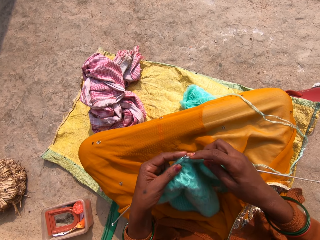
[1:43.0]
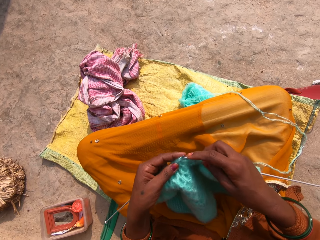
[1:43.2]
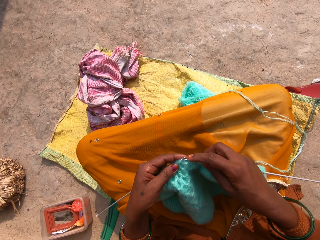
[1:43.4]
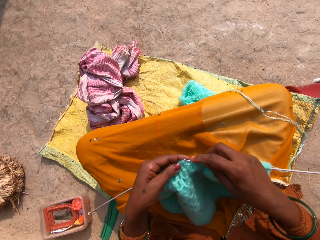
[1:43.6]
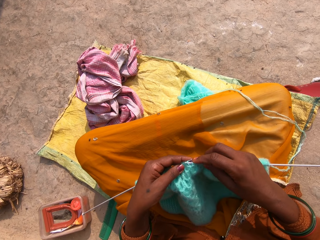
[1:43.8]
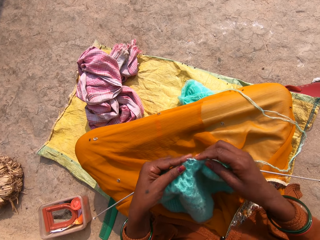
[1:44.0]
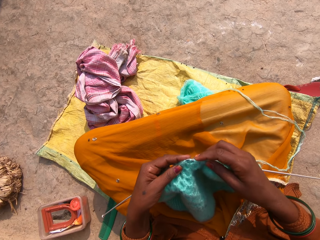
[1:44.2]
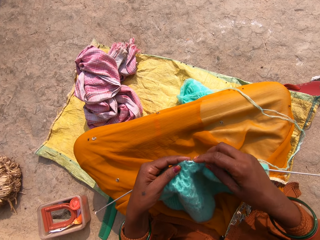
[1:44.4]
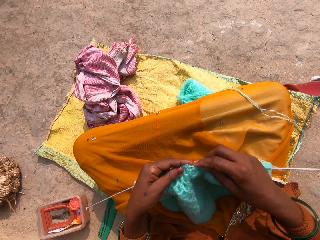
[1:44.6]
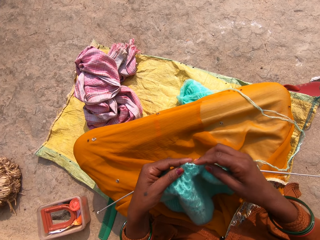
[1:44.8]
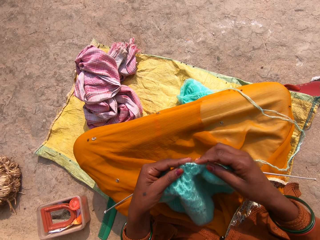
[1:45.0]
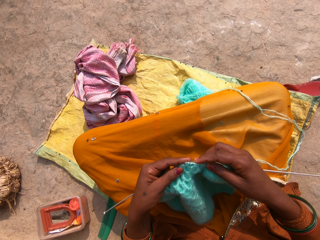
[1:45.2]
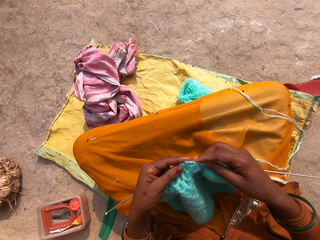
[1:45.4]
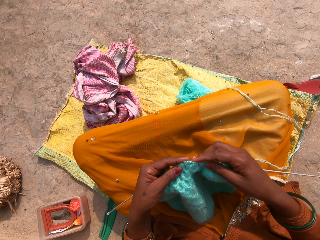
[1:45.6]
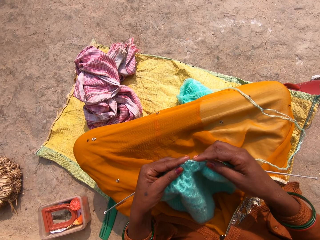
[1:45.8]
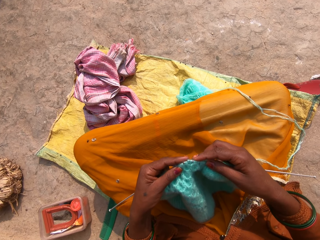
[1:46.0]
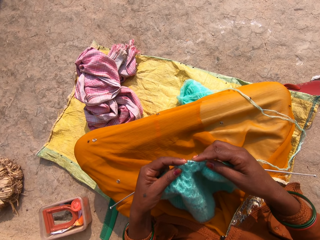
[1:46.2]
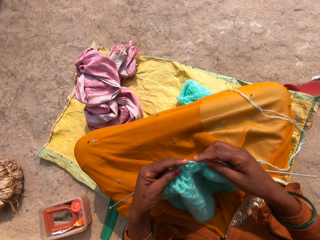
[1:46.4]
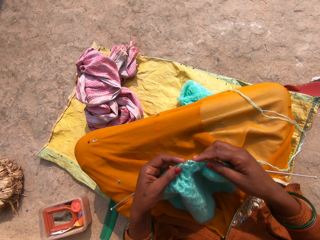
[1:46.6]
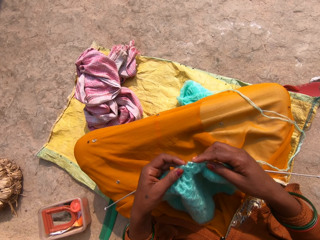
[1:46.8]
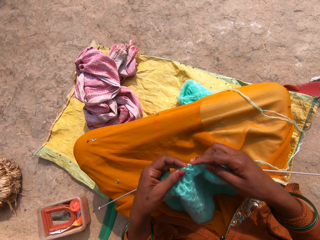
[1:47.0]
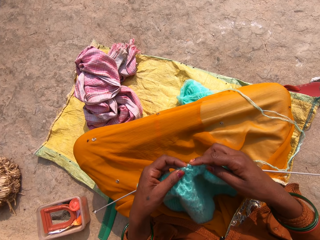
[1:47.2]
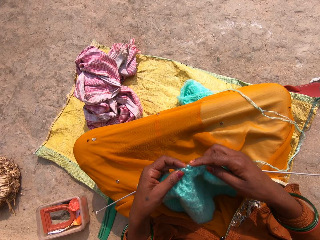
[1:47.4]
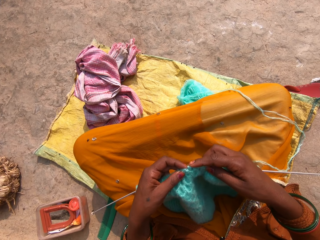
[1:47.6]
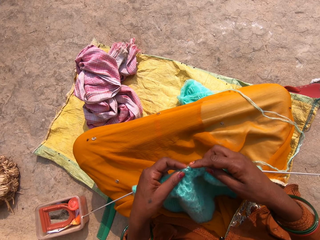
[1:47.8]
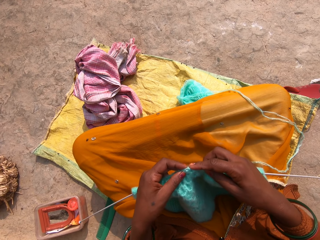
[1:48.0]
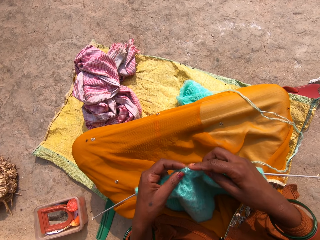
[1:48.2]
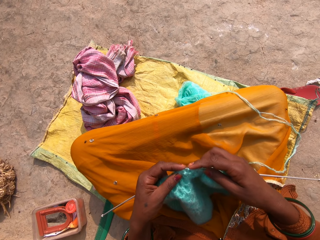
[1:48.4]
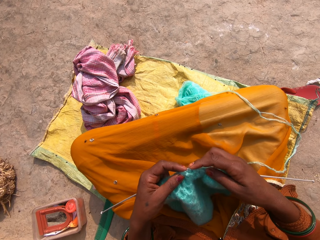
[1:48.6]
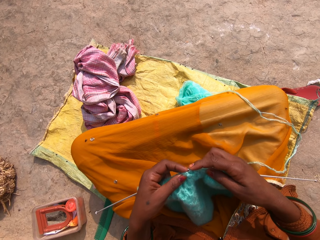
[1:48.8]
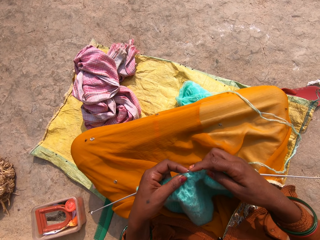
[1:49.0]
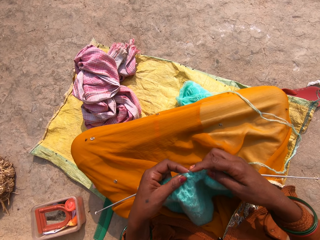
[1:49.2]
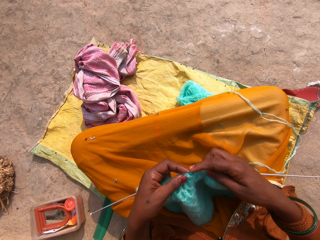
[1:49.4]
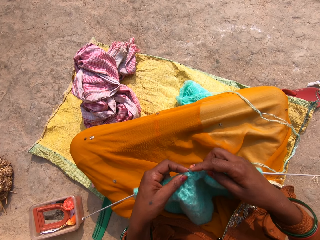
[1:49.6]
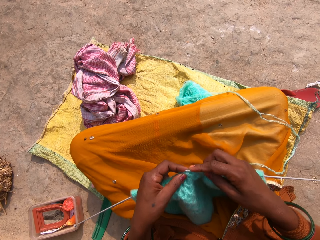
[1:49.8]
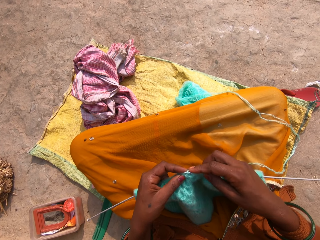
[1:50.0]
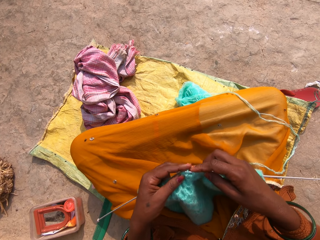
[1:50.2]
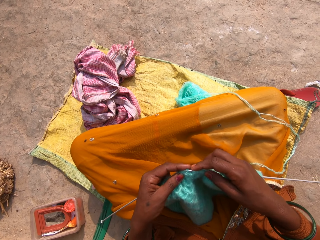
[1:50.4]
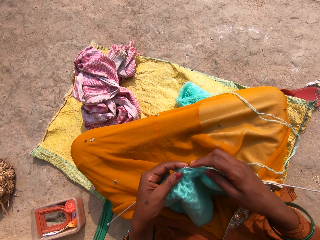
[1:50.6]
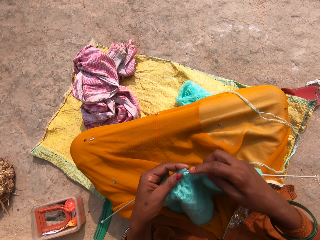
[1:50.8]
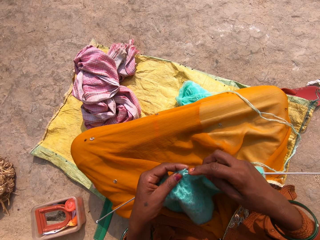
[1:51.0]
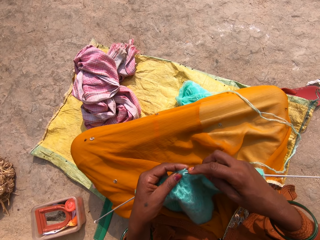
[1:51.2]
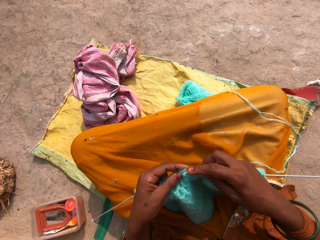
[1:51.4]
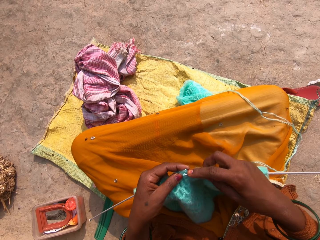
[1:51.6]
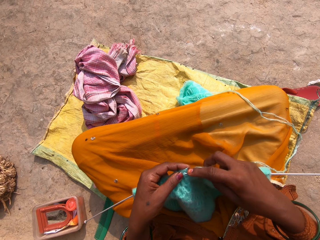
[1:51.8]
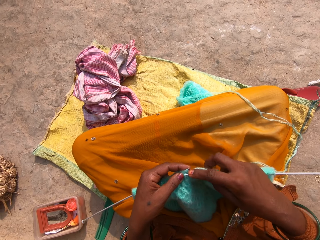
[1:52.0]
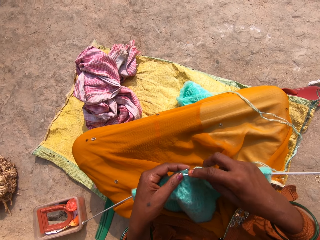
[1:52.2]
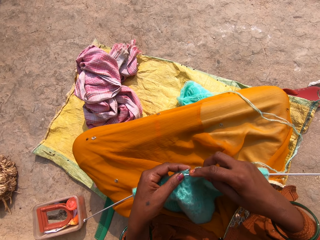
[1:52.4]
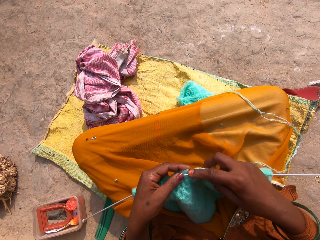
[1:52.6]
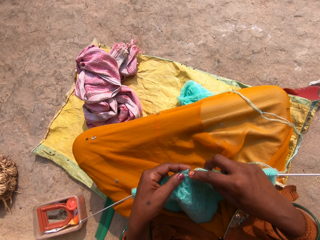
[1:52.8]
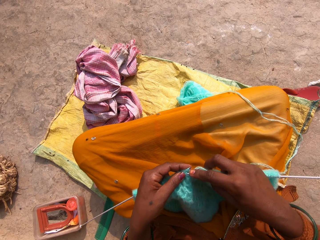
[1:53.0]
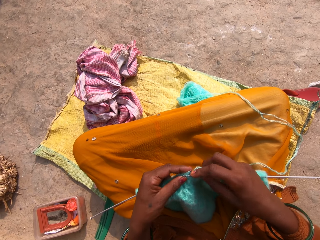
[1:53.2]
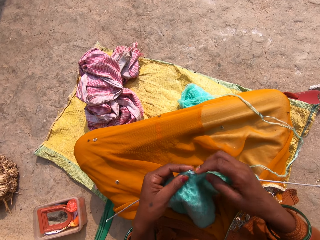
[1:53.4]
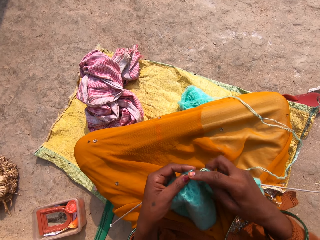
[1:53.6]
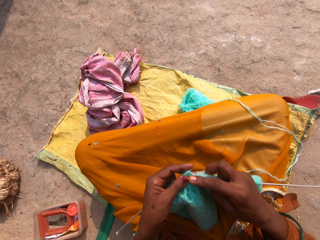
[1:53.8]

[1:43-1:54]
The camera wearer knits the fabric using a straight needle.

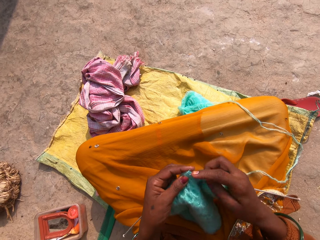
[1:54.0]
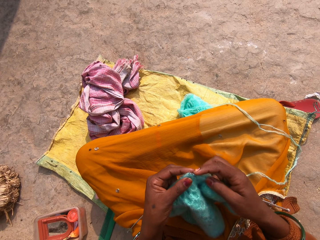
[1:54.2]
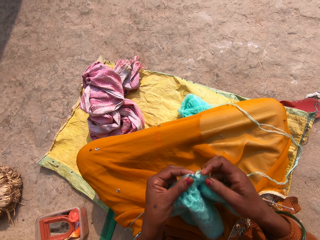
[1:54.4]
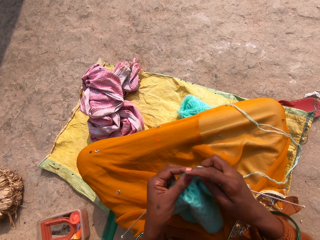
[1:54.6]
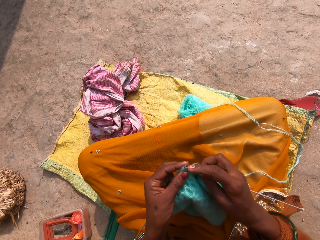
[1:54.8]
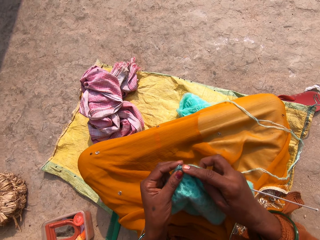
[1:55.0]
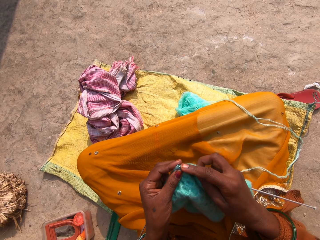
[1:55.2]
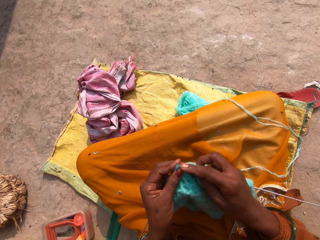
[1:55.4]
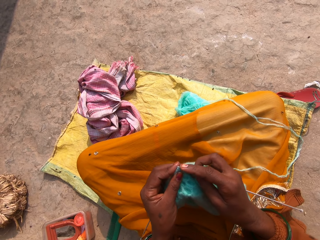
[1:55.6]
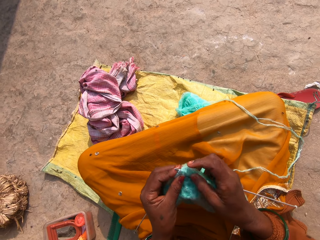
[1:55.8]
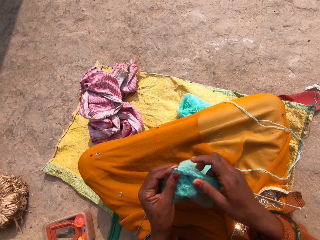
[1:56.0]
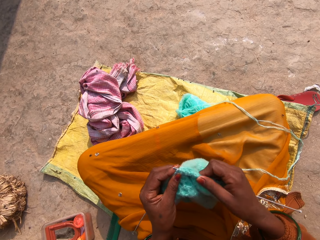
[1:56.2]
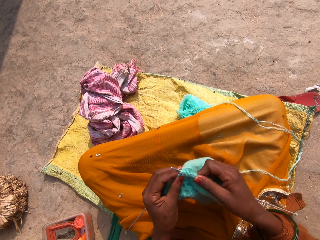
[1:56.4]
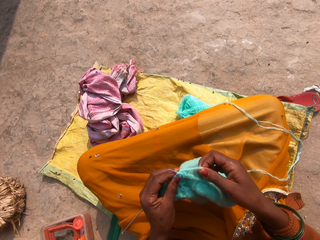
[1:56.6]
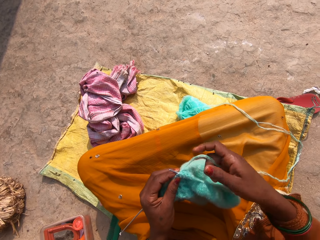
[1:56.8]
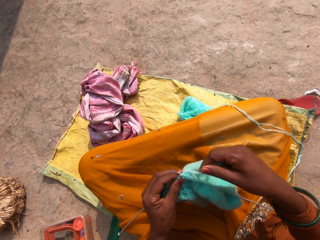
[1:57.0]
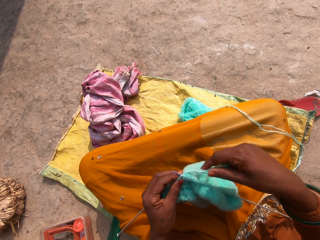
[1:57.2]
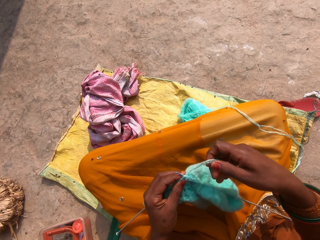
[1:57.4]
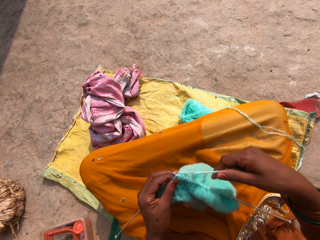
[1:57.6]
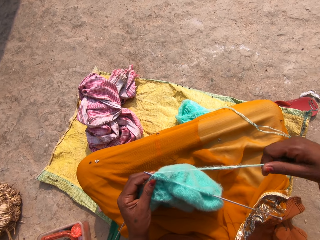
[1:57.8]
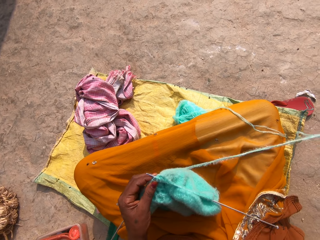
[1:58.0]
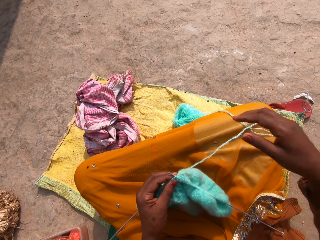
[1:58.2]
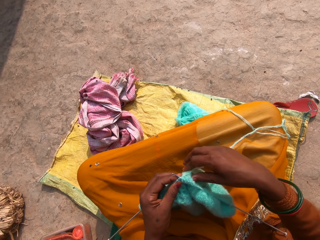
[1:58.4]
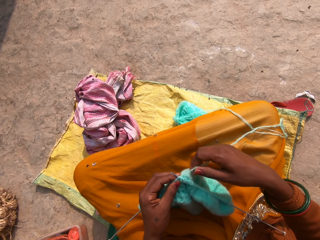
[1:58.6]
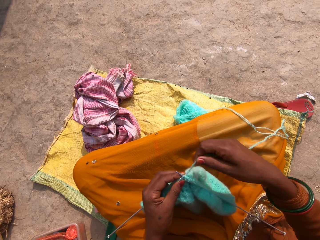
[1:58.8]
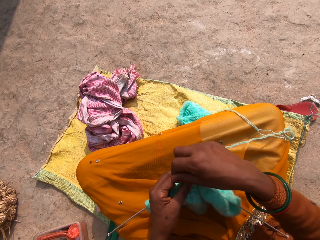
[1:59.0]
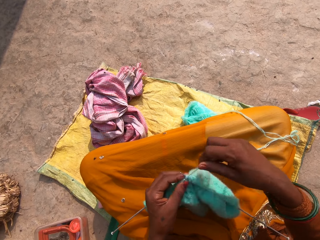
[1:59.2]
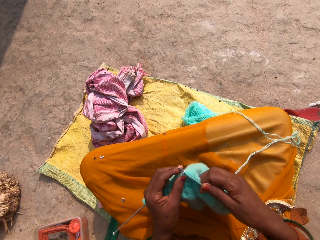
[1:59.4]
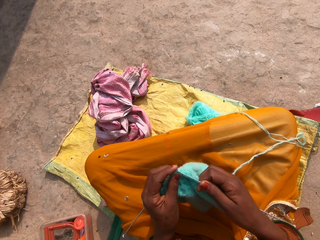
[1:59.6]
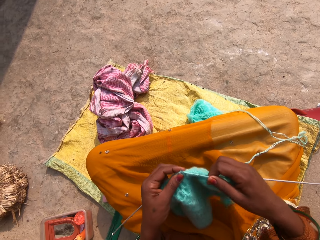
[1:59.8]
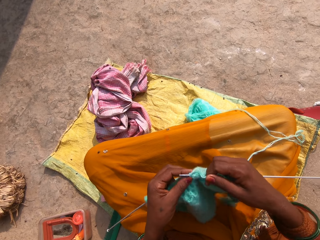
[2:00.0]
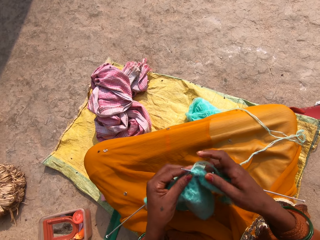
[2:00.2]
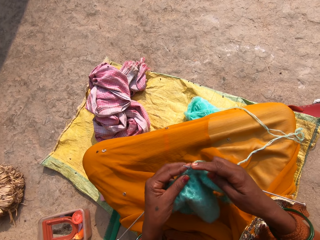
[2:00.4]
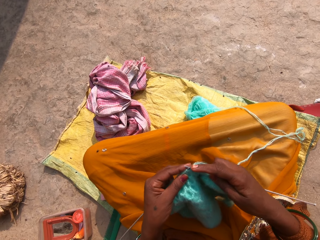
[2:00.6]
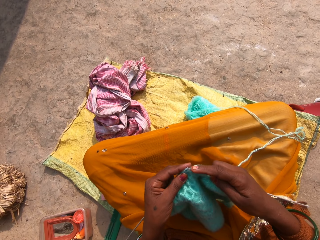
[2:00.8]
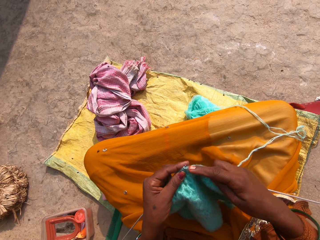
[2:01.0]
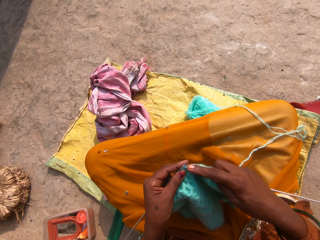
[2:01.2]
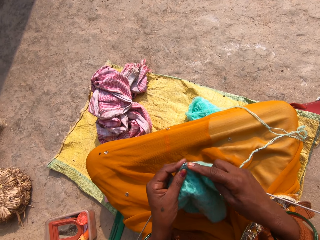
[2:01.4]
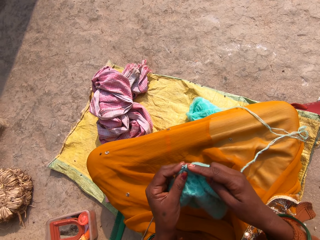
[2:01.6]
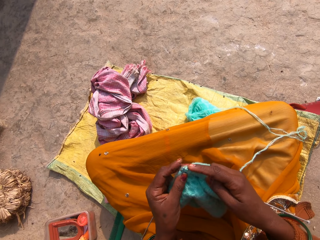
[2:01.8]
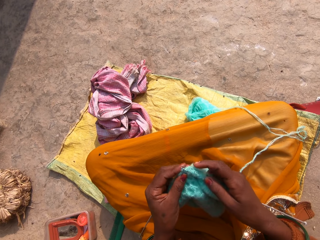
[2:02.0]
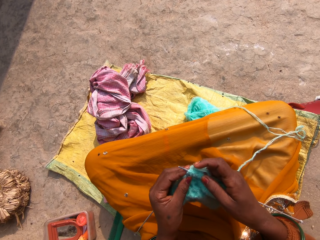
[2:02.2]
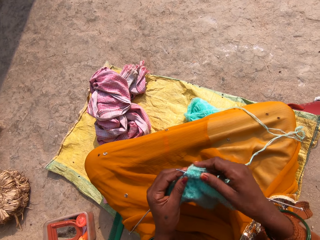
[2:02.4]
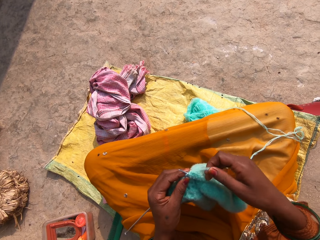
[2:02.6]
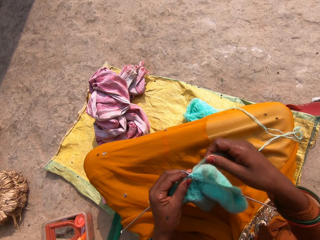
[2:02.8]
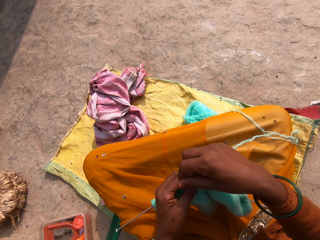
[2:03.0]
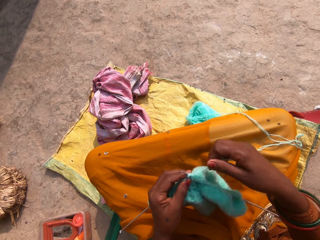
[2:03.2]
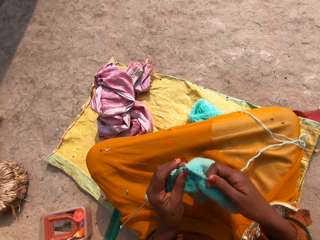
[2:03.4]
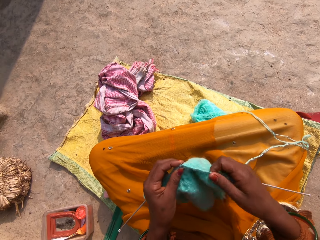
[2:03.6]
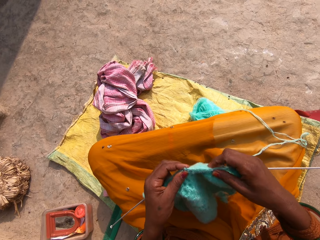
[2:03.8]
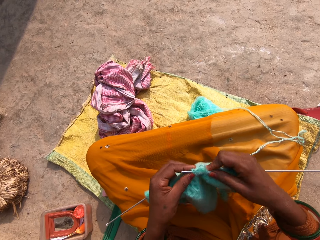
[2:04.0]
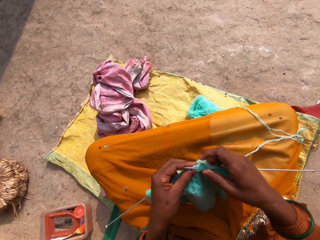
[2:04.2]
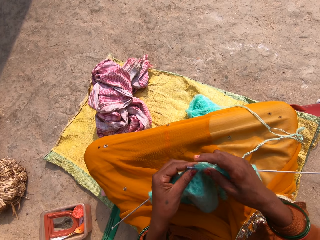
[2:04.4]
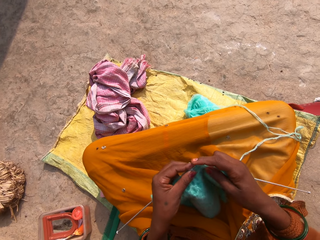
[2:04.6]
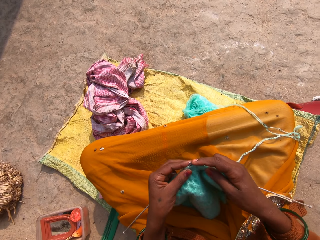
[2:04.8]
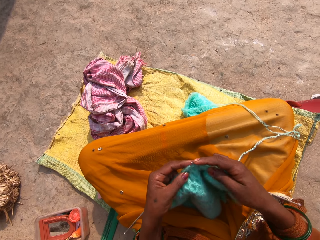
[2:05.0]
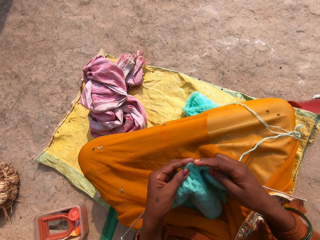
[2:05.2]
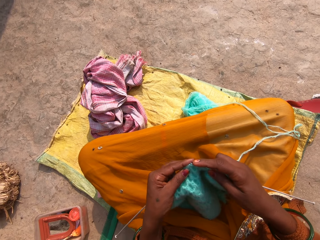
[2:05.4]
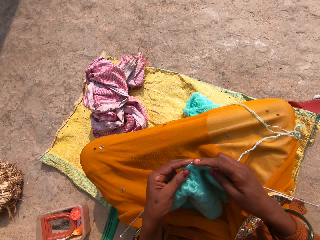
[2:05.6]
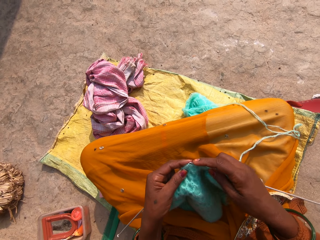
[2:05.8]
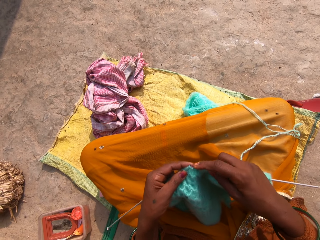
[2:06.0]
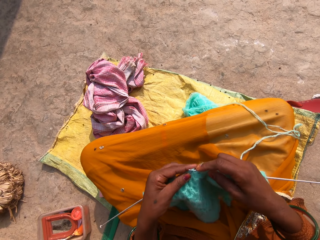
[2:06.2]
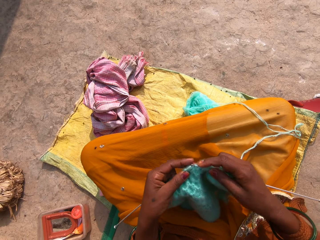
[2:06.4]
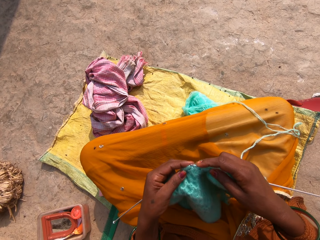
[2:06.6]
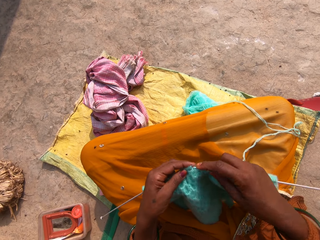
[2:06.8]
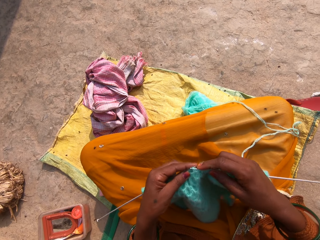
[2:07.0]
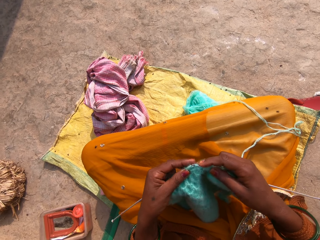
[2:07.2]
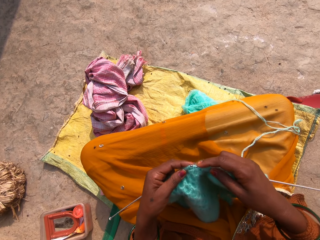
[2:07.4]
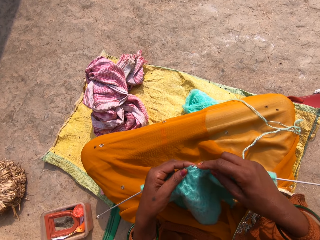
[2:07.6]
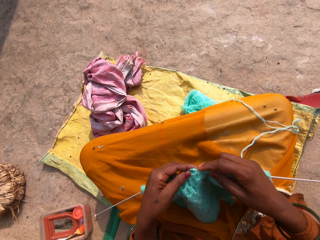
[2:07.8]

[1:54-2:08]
The camera wearer pulls the knitting whole on the fabric. They roll the knitting whole on a straight needle. They knit the fabric using the straight needle. They roll the knitting whole on the straight needle. They knit the fabric using the straight needle.
